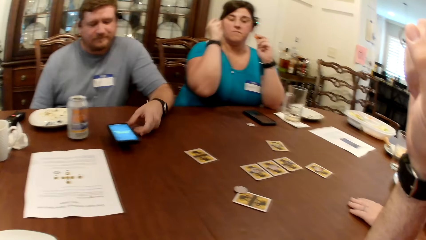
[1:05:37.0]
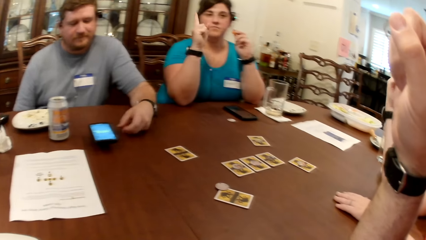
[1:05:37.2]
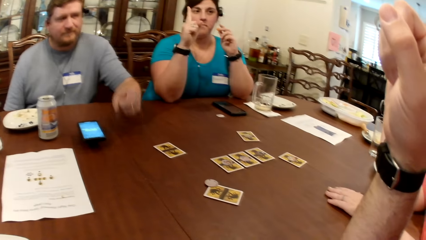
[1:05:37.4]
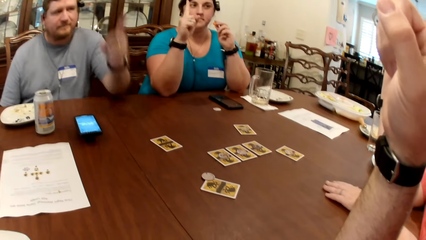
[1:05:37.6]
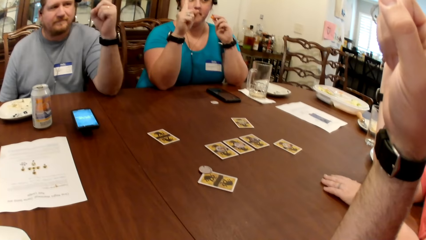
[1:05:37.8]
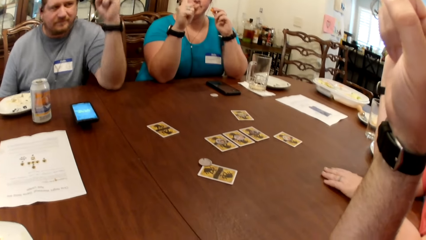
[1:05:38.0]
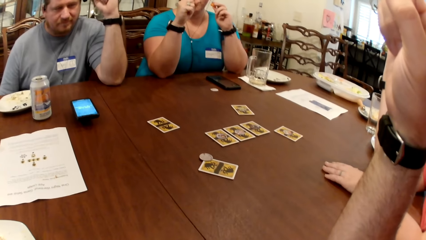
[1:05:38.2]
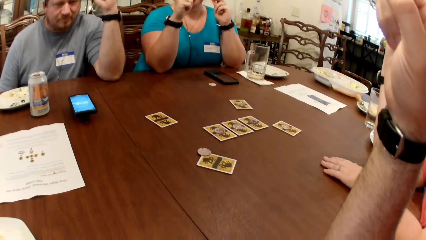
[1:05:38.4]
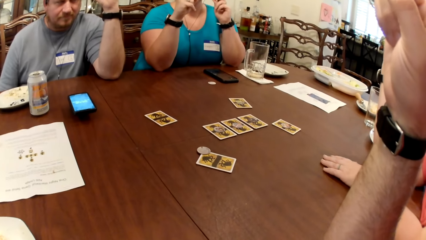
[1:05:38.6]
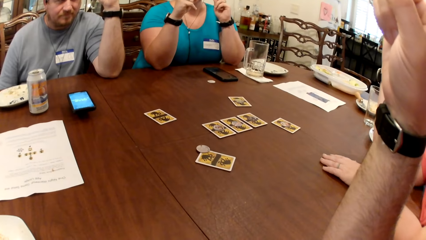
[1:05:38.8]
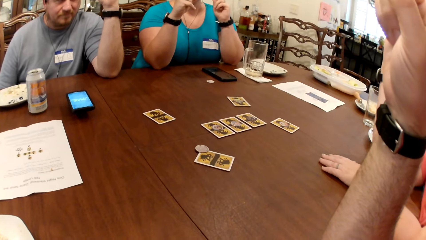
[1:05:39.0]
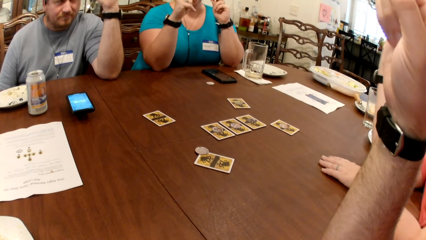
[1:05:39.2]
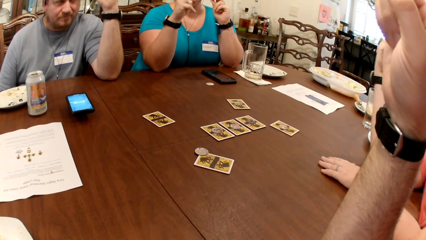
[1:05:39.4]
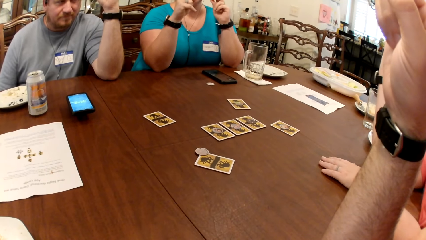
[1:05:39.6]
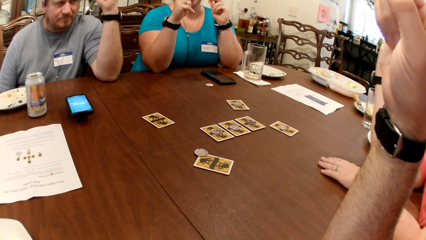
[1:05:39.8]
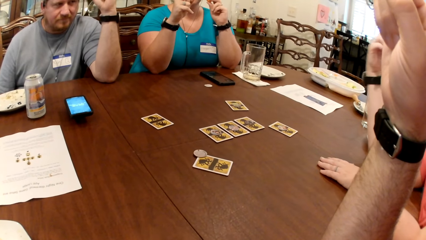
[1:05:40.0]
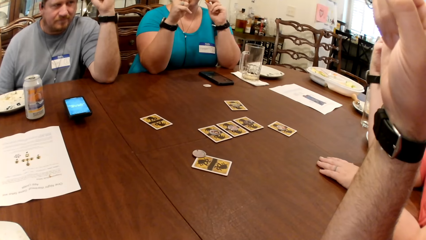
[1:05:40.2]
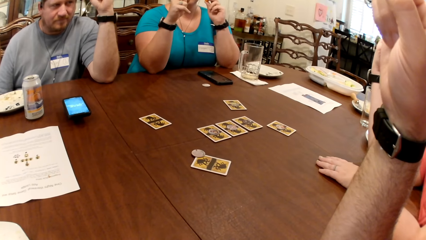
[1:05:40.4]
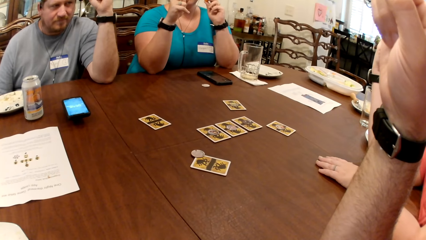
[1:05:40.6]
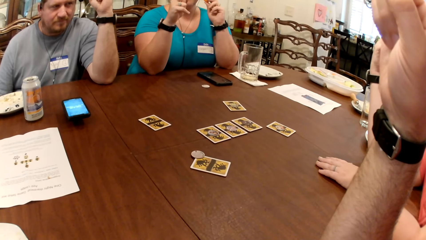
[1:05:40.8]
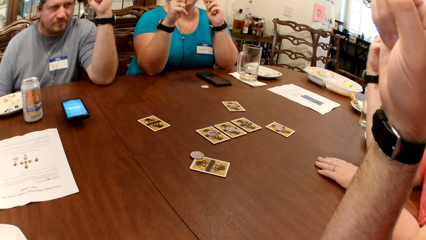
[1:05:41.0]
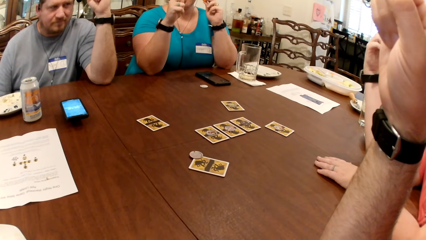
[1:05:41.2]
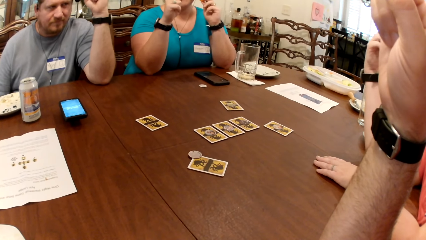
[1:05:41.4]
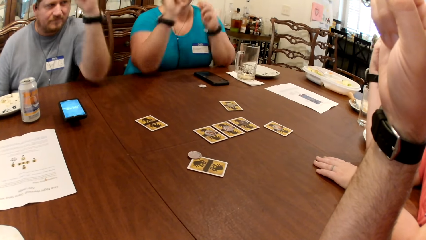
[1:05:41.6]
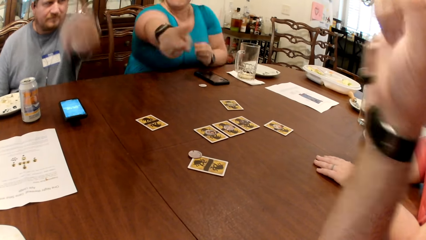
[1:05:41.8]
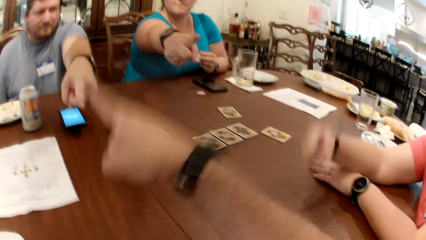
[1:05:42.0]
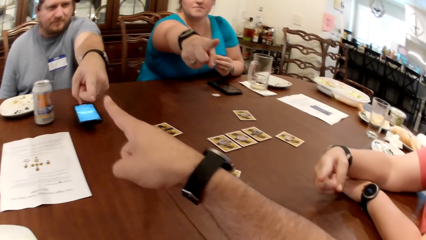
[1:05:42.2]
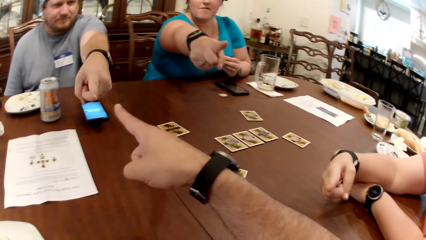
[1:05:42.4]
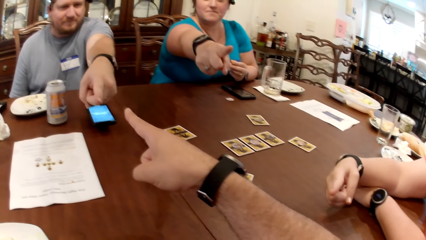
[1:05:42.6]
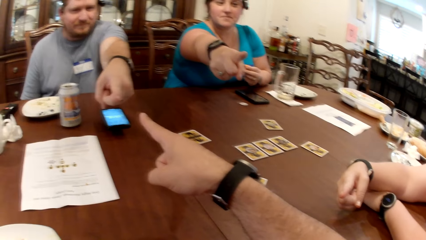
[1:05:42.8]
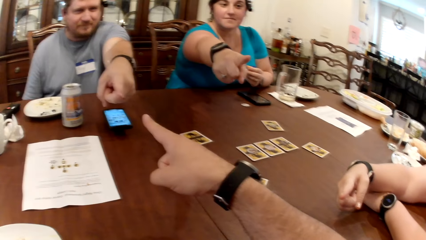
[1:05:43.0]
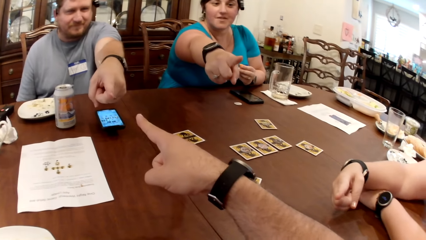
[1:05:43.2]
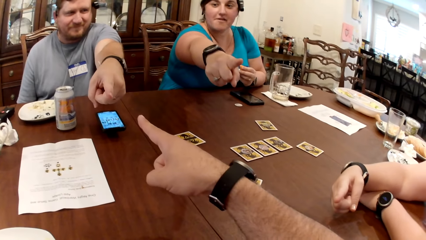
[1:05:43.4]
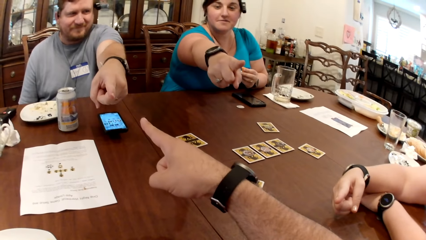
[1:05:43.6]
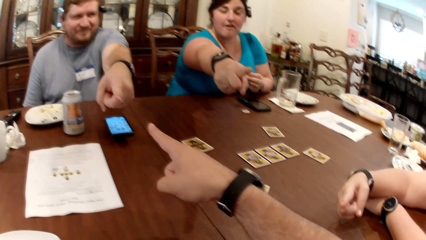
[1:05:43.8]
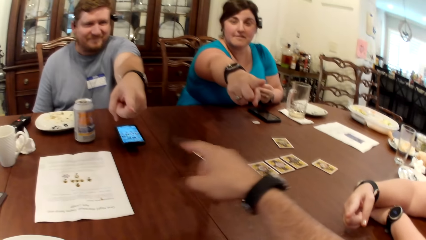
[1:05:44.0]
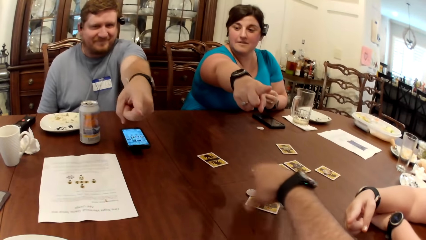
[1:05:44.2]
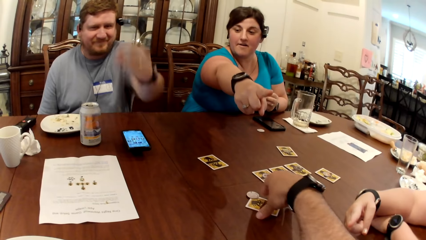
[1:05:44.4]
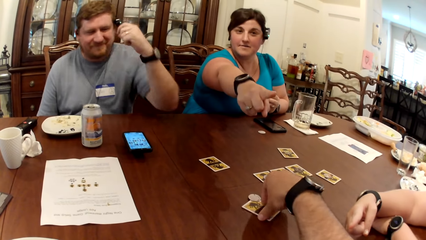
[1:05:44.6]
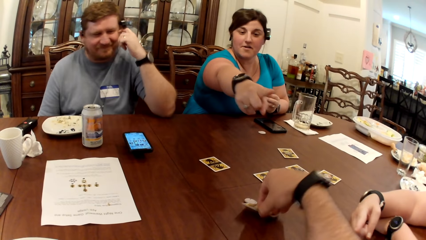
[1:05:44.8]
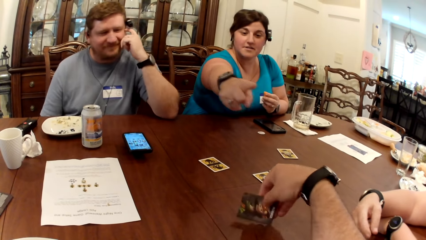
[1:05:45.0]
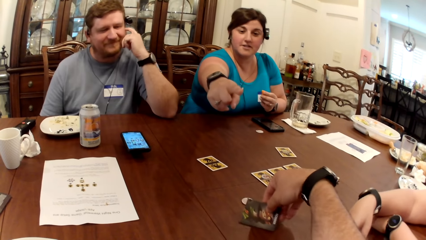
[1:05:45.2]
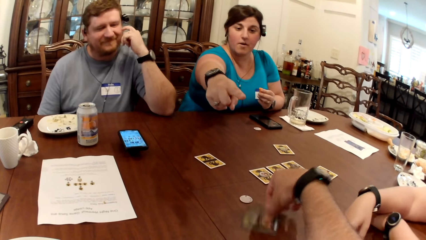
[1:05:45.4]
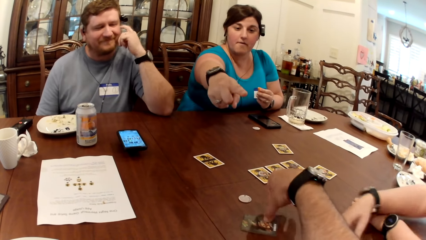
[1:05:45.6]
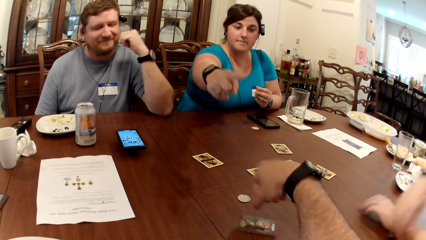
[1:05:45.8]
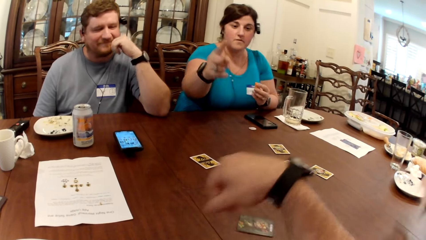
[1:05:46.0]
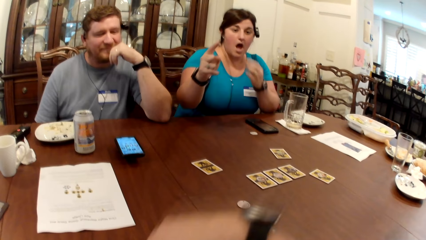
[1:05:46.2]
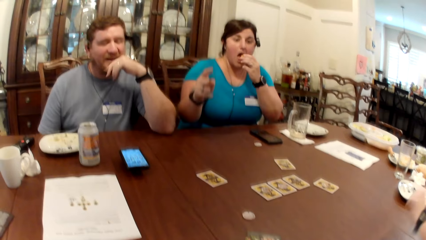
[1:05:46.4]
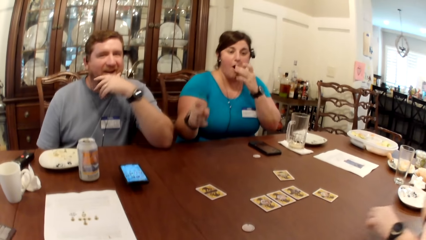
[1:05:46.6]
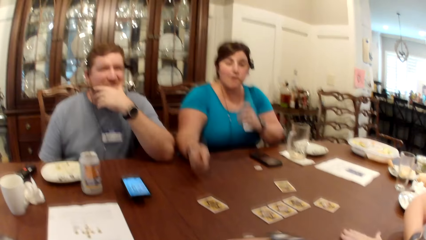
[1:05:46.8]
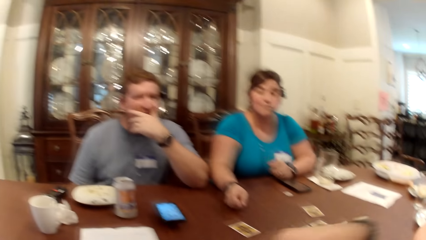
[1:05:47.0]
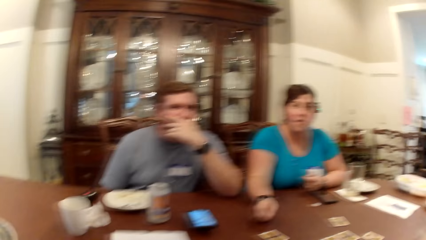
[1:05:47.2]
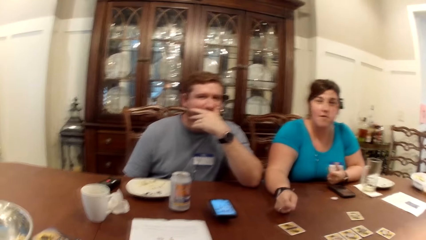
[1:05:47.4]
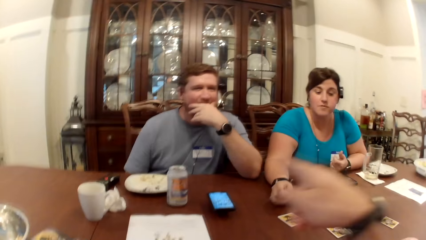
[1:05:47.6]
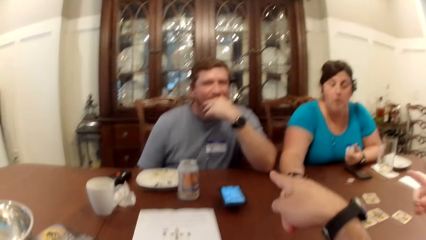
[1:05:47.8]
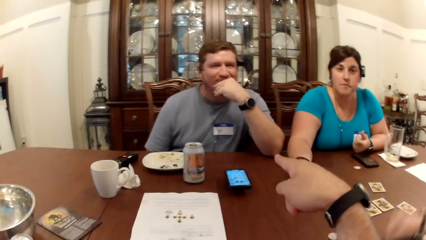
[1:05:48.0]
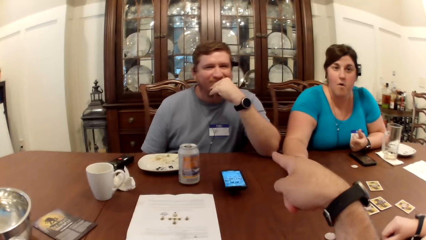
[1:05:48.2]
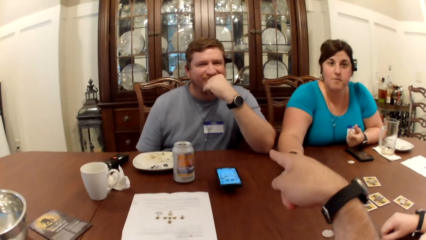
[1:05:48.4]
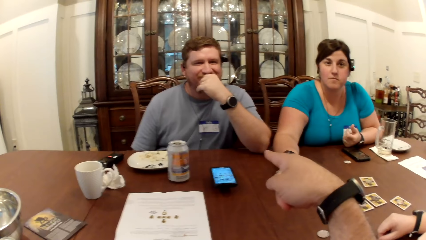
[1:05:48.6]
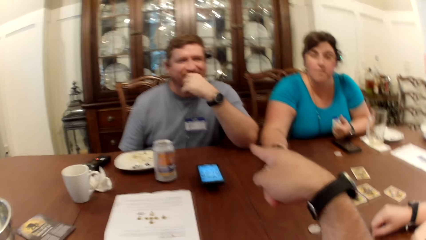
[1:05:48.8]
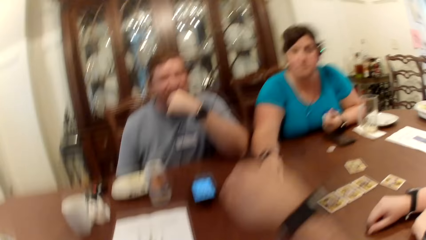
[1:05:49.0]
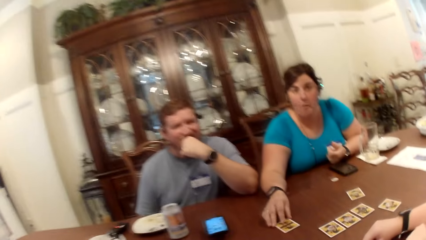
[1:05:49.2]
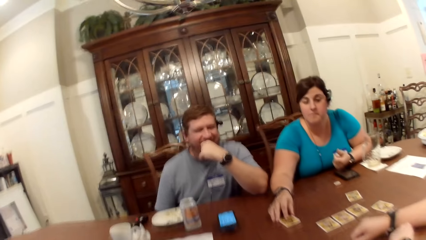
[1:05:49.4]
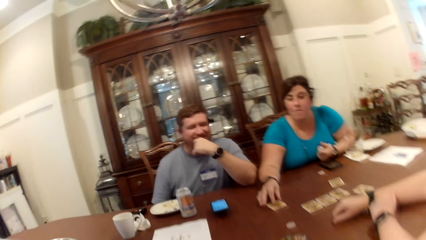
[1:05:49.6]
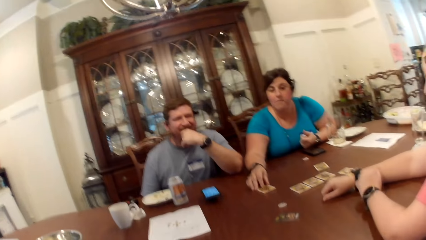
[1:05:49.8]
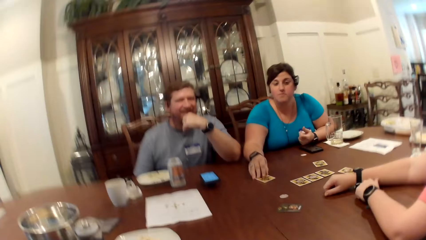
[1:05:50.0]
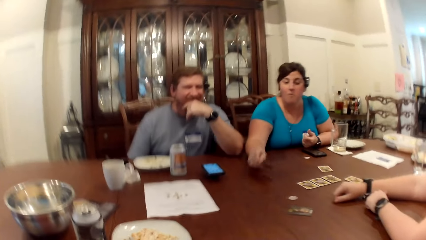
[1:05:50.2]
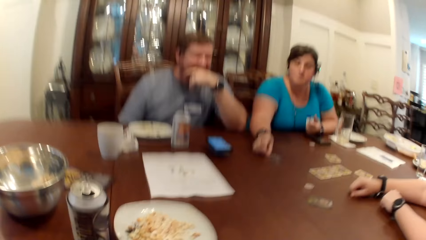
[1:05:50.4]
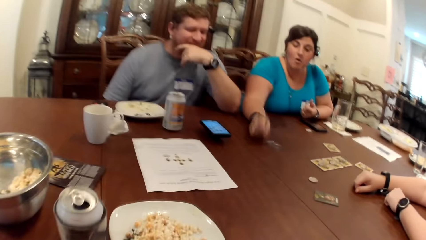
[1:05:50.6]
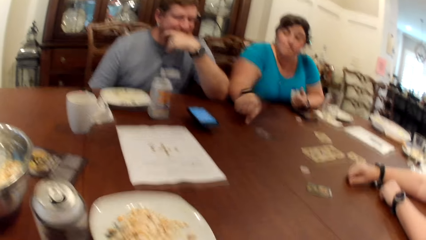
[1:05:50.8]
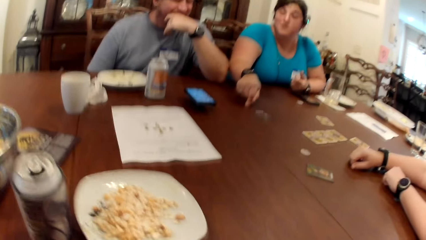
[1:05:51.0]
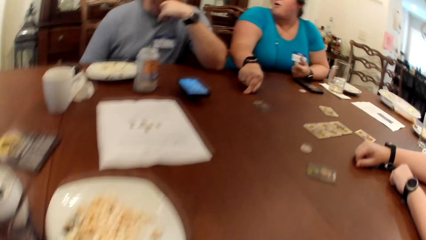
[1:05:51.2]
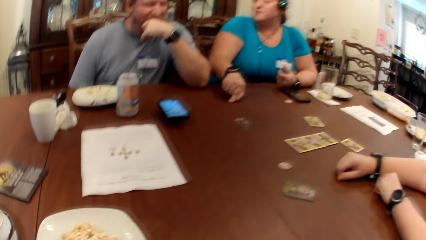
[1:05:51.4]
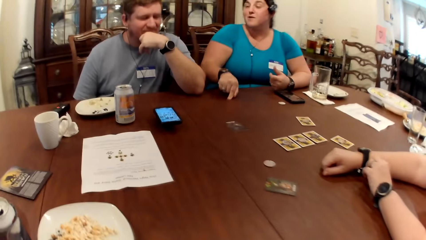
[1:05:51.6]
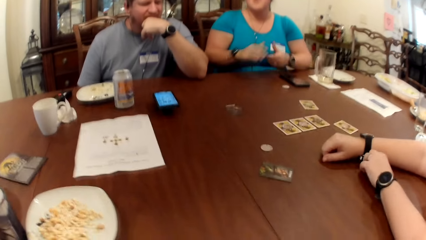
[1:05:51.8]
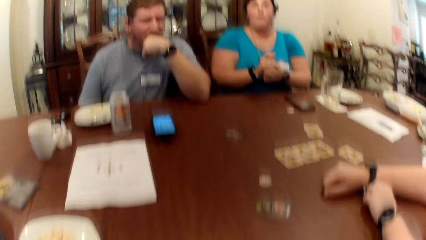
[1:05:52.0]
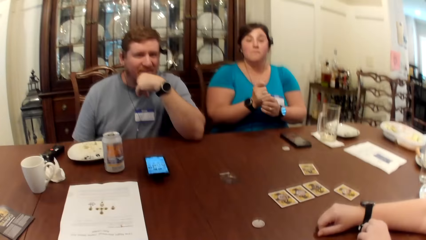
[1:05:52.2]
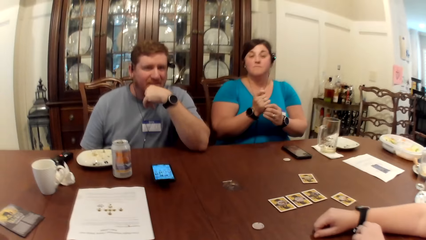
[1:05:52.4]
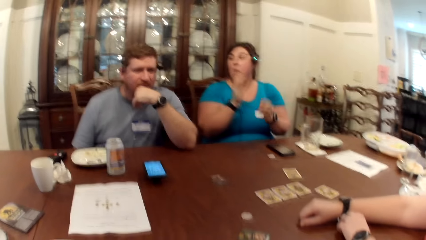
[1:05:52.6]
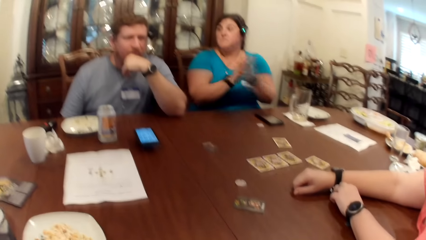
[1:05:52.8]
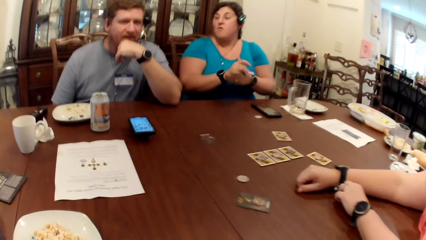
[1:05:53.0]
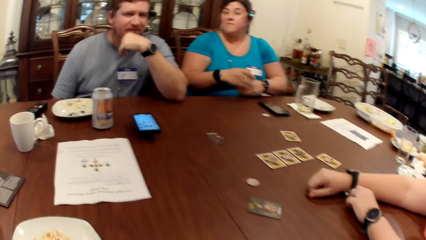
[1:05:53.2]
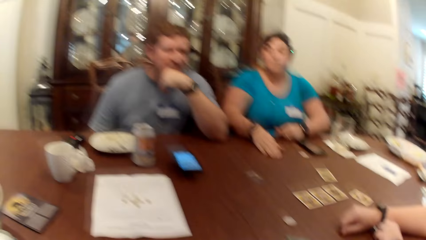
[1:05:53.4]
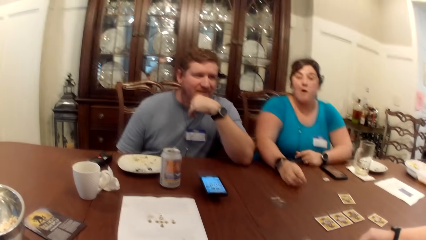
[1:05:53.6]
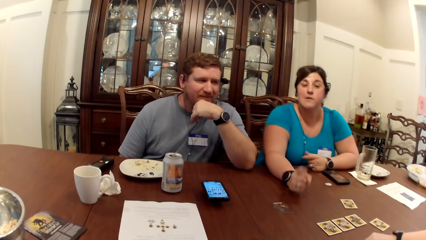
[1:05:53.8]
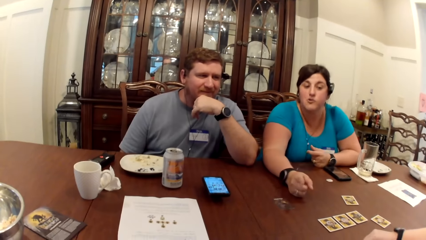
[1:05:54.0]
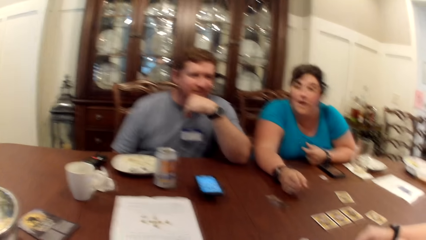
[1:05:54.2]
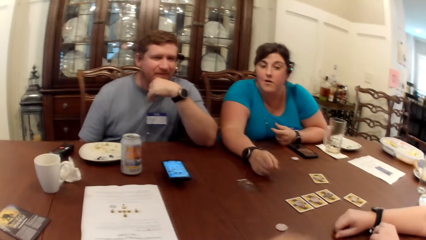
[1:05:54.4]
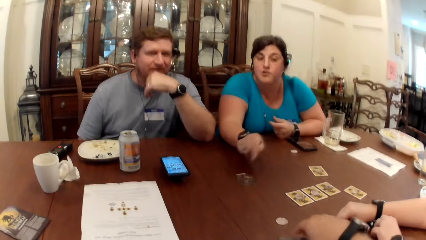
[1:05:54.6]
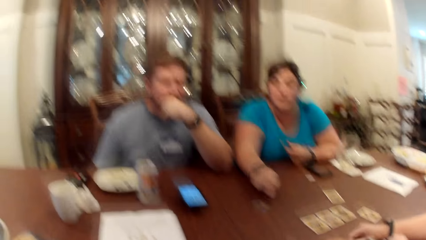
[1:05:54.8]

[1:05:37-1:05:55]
The woman places her right elbow on the table. The man places his left elbow on the table. The man puts his finger up. The woman holds her finger up. The camera wearer holds up his finger. He flips a card face up on the table with his right hand. The man touches his face with his left hand. The woman eats the cracker in her left hand. The woman flips the card face up on the table with her right hand. She wipes her hands together and claps her hands.
